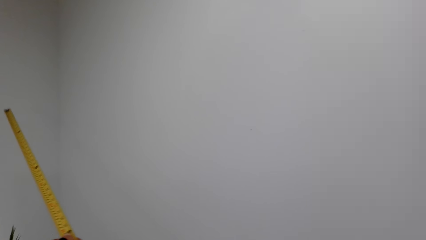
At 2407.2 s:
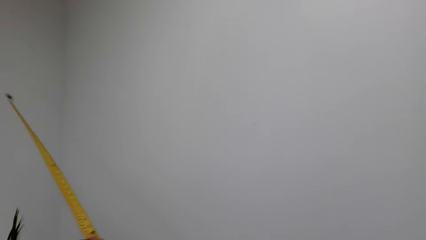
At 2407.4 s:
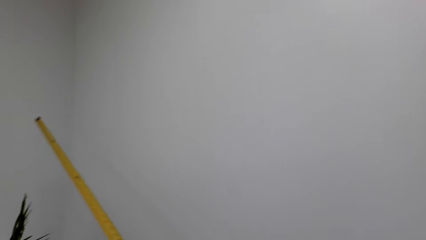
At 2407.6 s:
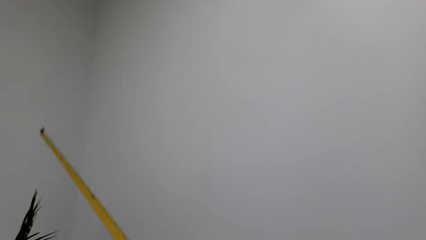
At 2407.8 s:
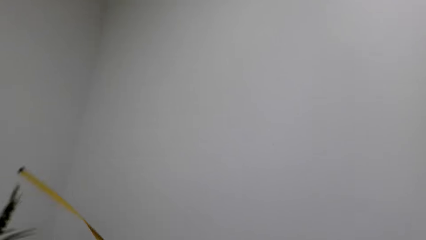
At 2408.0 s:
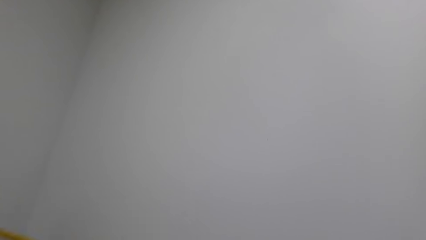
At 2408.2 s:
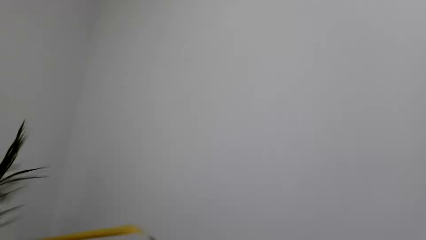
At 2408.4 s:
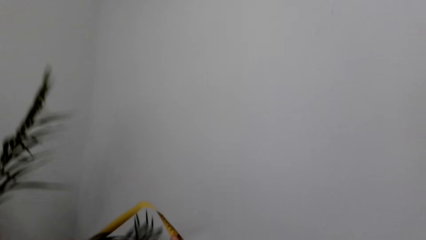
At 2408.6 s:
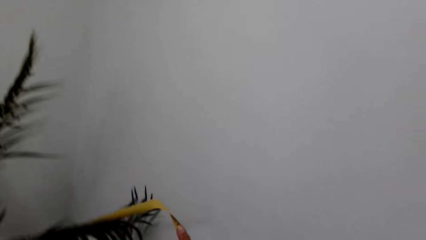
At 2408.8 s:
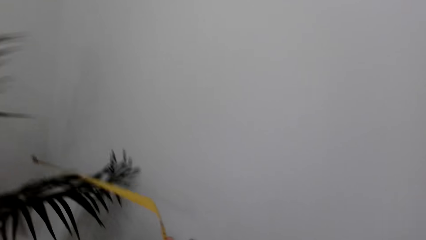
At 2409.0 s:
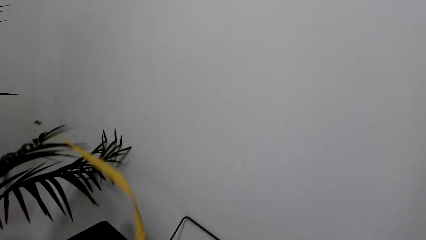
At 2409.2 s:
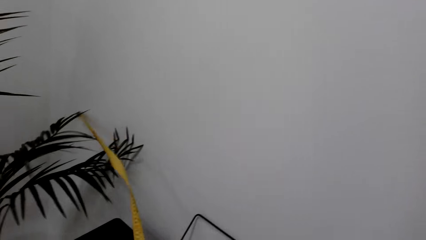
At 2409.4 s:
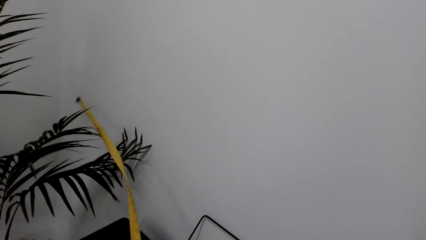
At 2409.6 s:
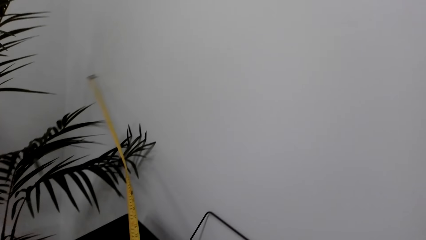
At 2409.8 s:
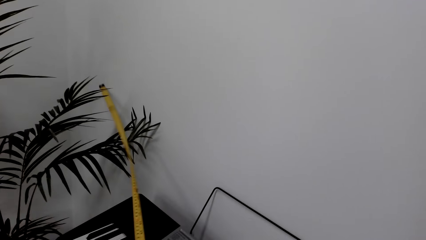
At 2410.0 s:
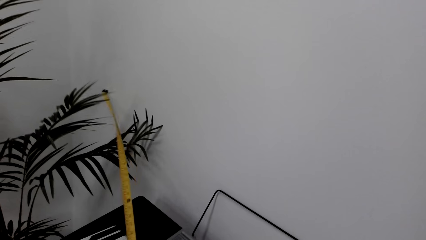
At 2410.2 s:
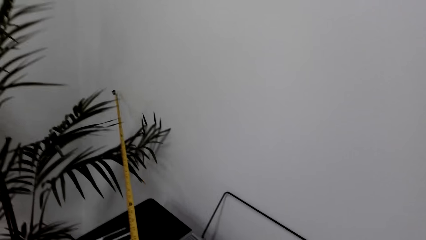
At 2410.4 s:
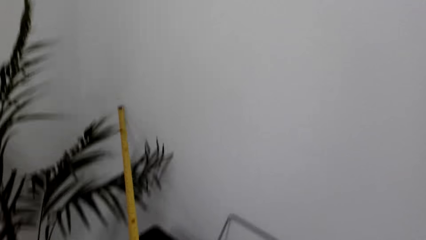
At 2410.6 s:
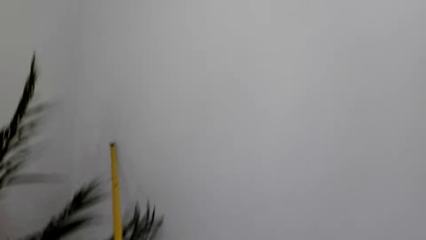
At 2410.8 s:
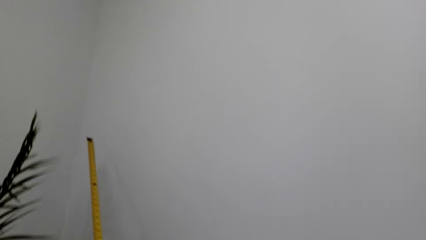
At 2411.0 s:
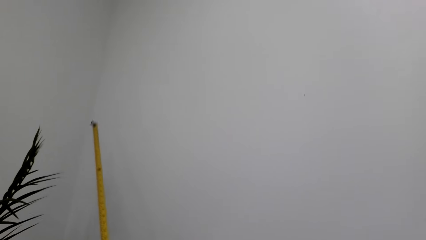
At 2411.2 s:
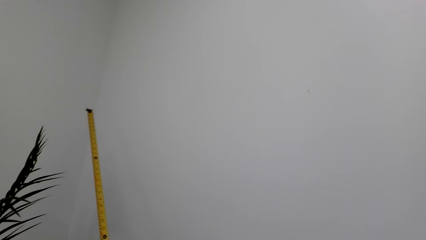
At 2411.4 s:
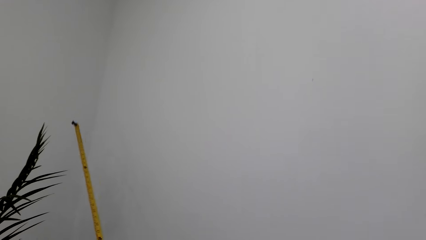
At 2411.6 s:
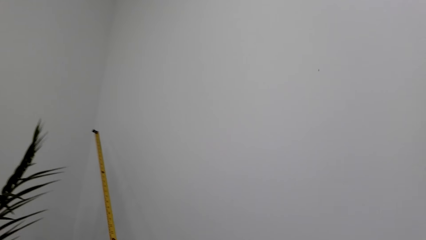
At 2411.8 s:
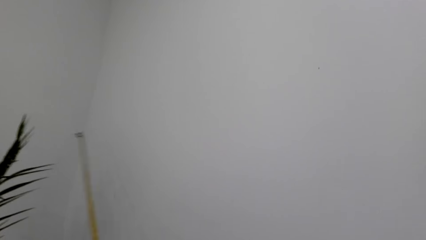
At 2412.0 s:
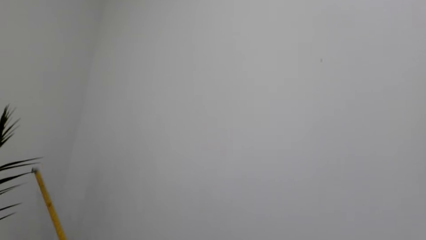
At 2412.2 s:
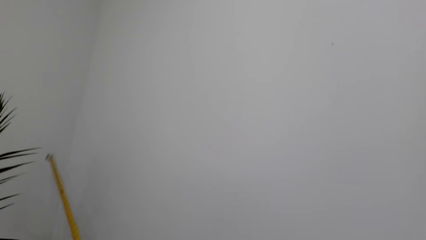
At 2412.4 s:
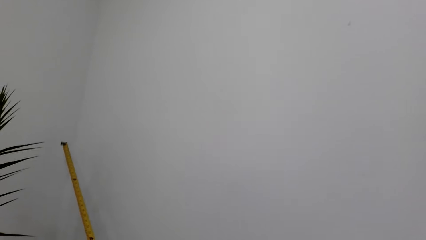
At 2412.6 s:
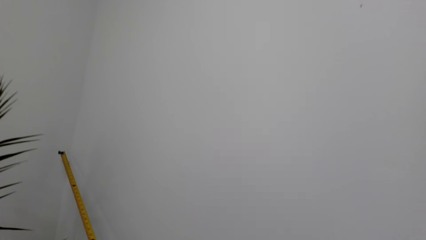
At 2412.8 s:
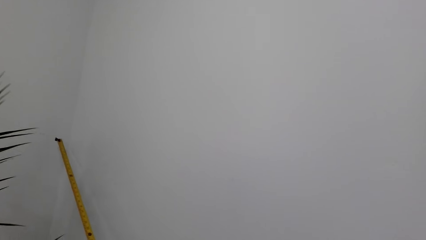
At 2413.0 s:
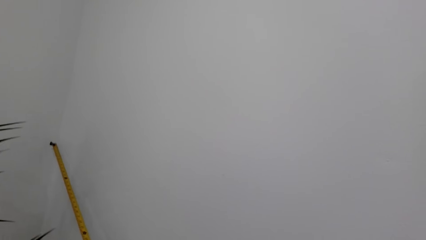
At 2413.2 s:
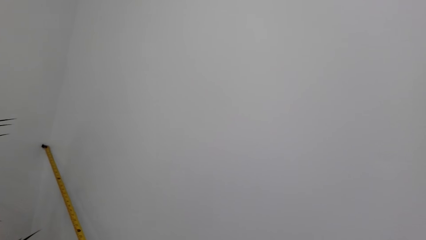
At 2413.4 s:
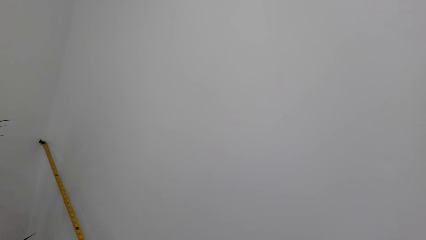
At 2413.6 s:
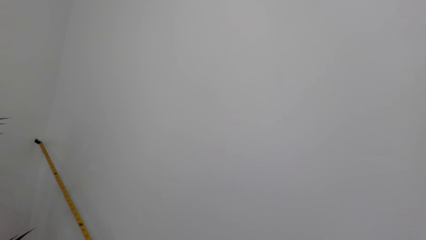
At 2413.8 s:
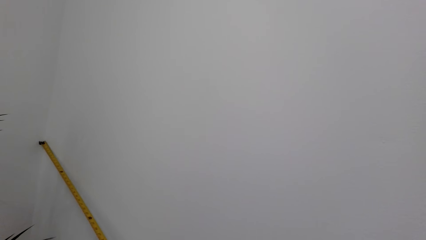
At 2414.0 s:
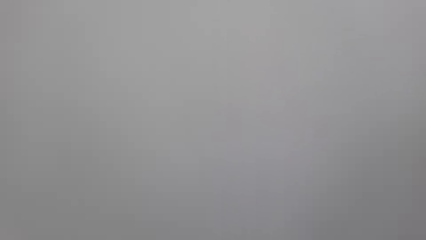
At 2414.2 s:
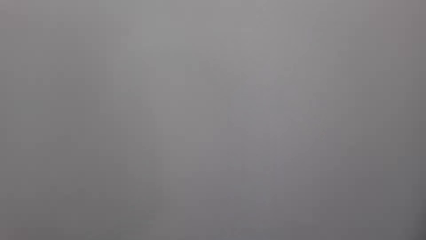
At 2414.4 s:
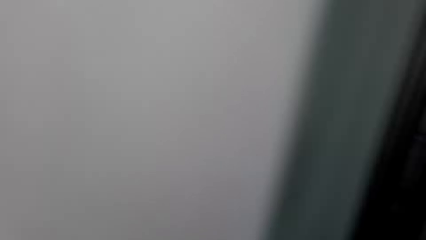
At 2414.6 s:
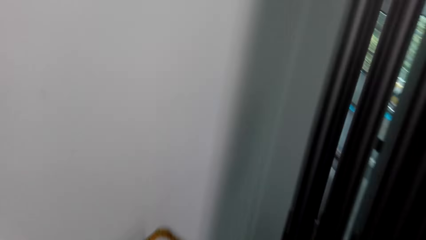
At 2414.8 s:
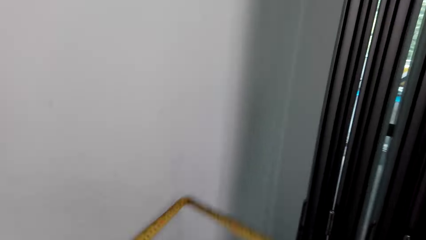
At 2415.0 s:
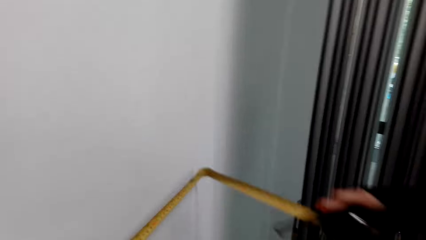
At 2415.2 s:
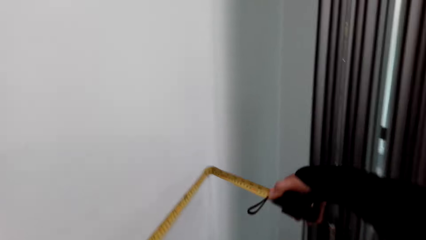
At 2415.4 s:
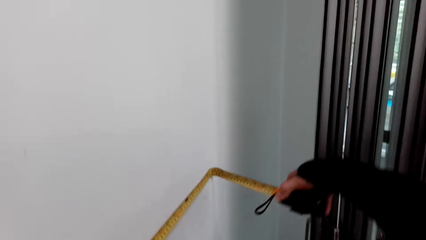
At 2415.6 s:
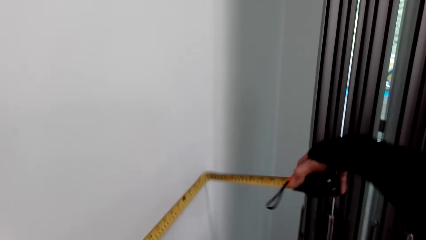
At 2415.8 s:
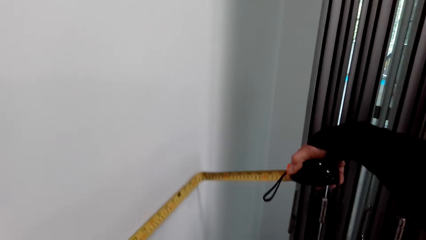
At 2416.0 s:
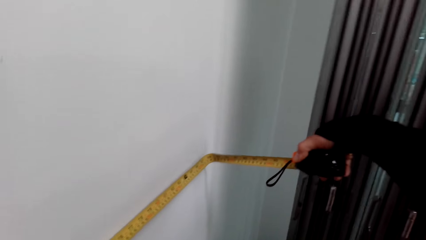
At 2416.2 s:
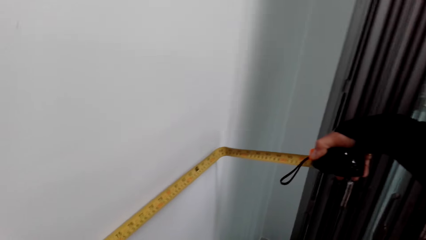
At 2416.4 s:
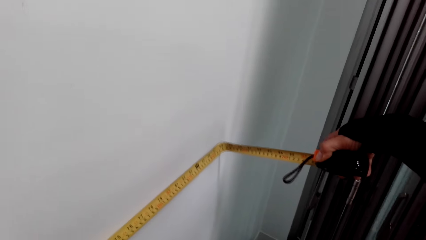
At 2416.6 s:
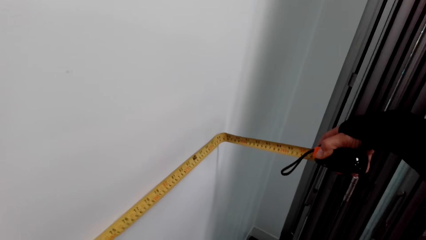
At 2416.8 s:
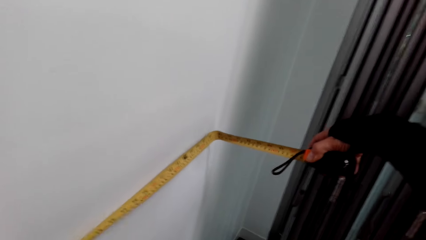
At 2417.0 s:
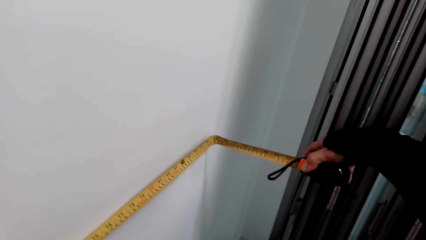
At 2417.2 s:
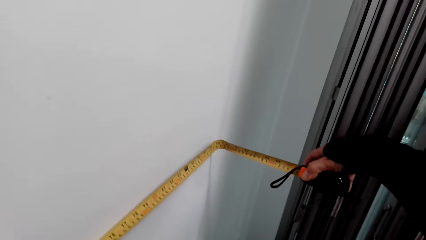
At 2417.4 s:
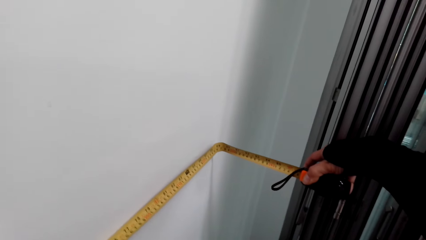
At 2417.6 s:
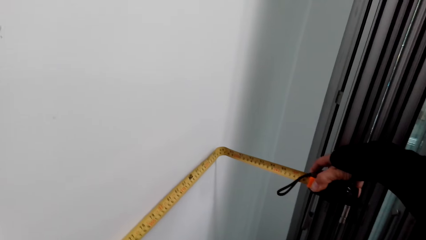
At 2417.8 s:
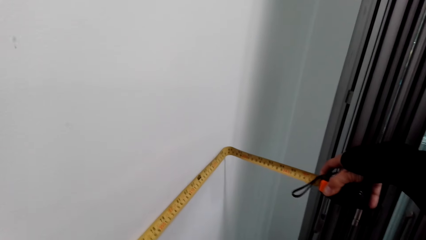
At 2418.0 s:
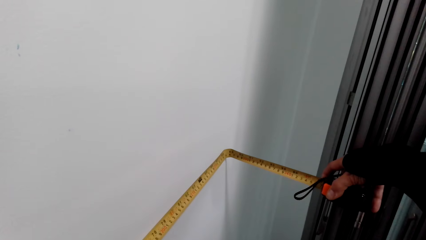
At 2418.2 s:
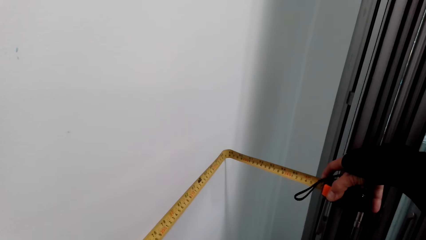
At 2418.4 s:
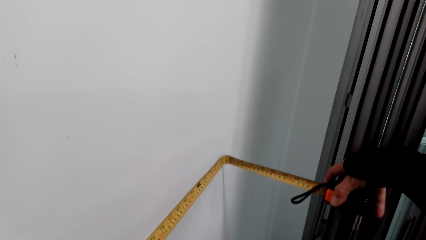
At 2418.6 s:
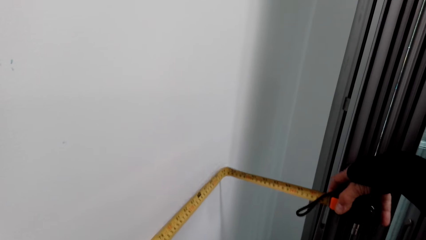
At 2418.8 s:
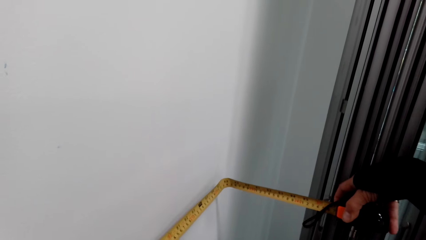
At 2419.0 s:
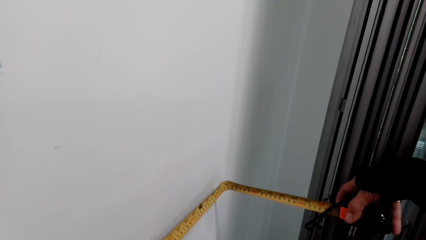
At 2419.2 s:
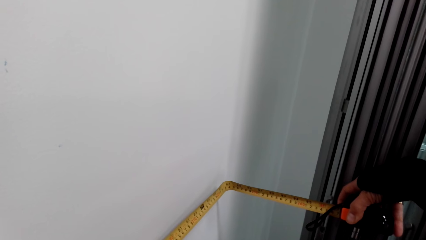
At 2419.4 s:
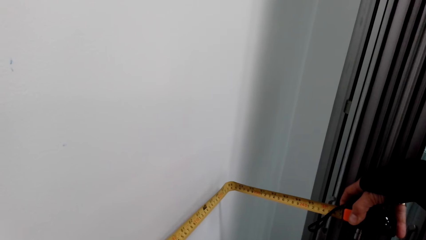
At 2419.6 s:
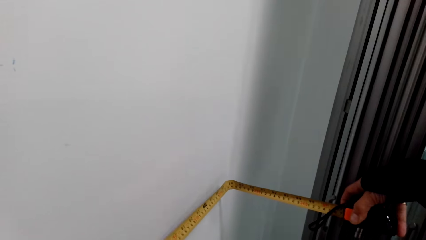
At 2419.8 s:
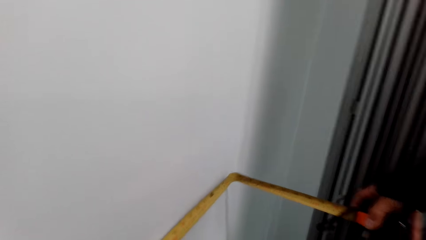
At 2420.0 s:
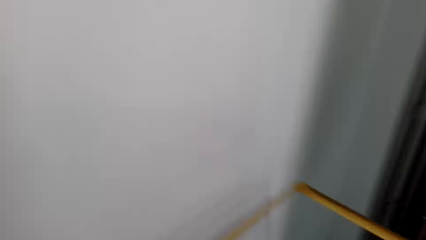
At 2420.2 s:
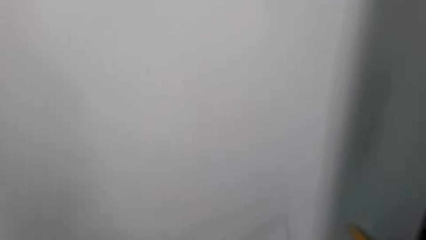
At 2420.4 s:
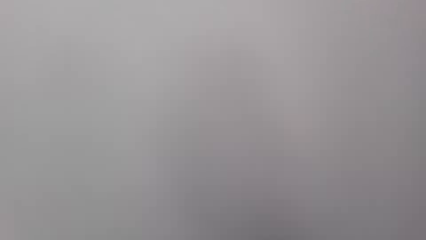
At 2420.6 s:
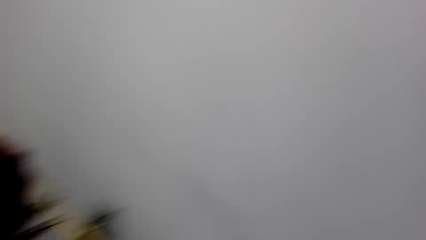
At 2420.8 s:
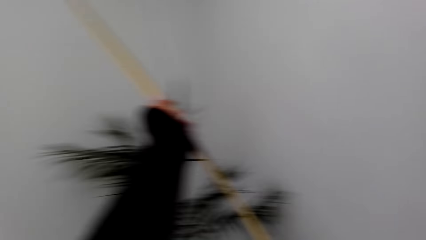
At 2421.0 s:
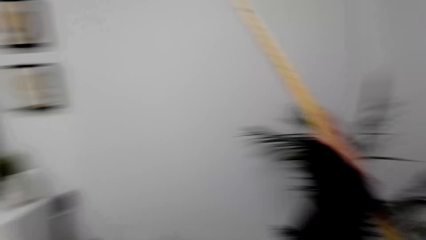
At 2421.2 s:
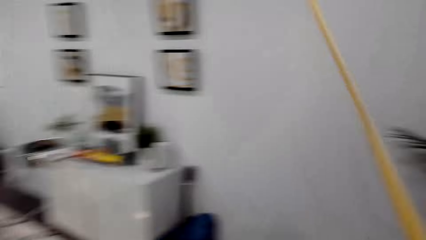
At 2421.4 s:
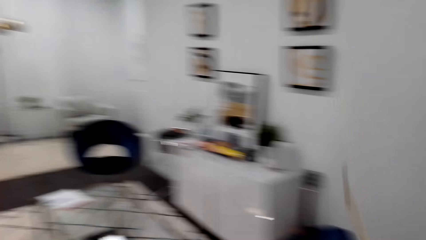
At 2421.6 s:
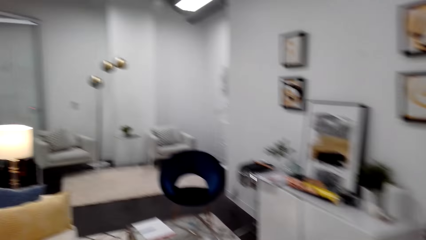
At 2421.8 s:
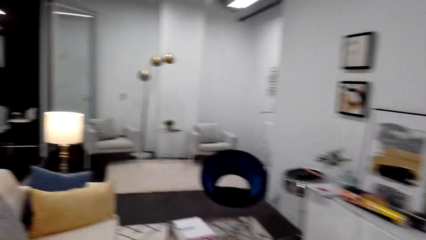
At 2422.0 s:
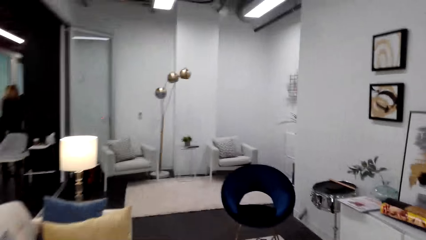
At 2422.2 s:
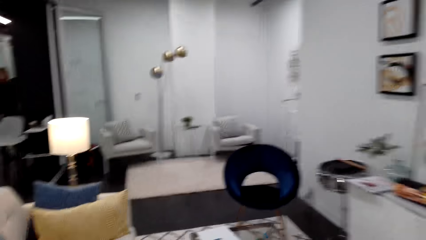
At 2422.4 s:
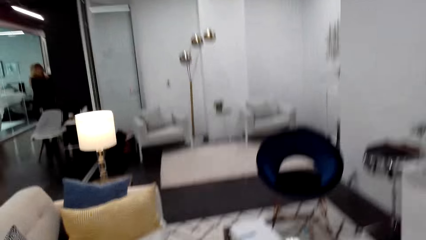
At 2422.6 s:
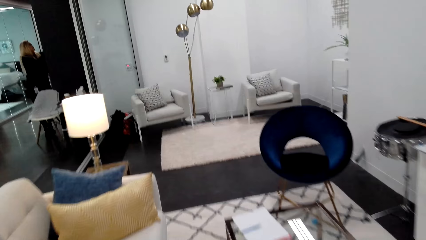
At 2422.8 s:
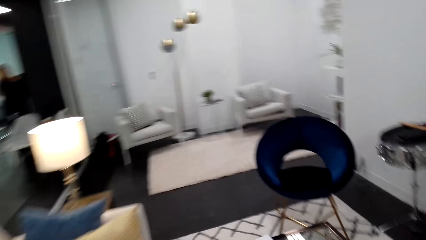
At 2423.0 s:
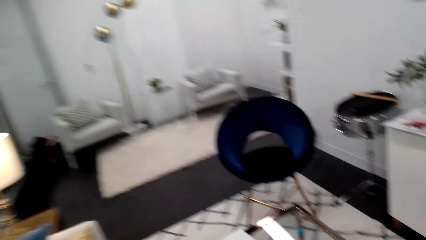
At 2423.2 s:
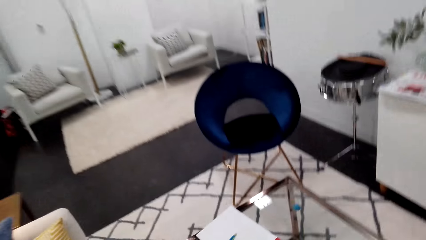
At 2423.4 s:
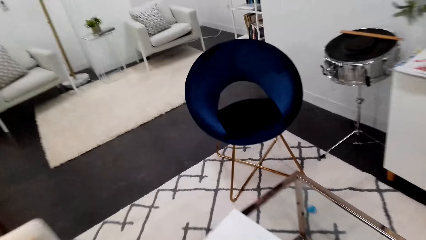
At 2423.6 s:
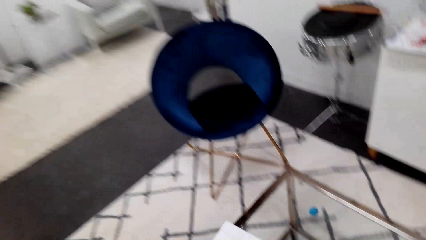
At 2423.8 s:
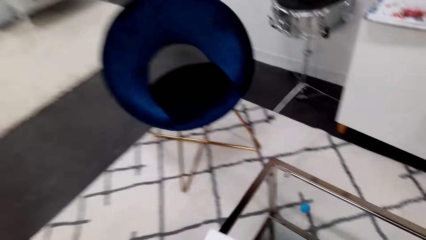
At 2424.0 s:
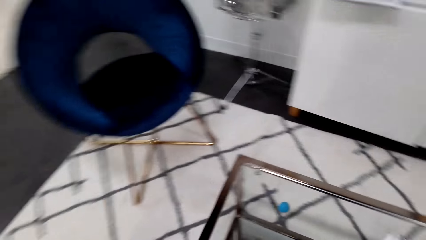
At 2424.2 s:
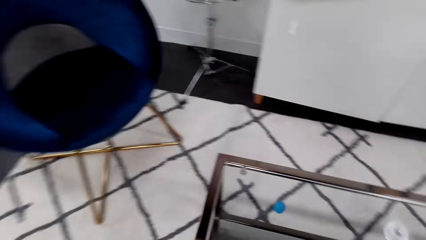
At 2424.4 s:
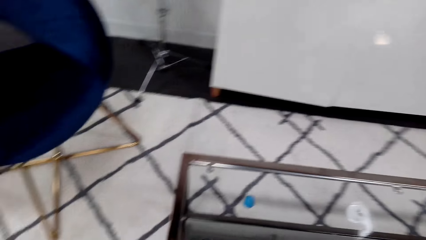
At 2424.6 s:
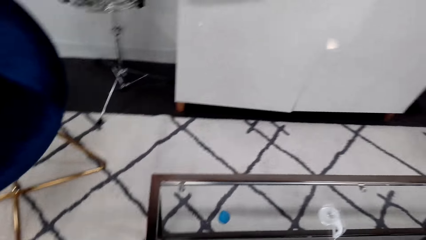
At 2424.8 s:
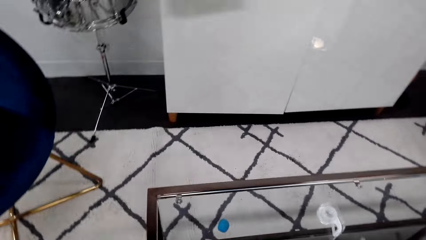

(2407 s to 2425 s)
The camera wearer is measuring the wall. They measured the wall. They hold the tape measure. They walk to the table.
